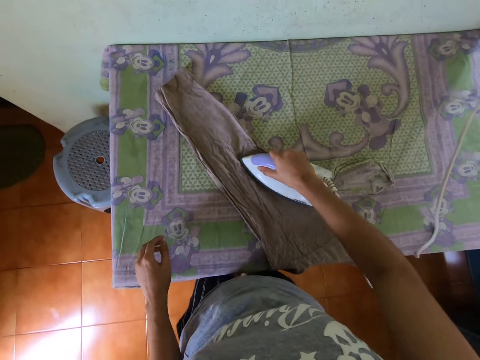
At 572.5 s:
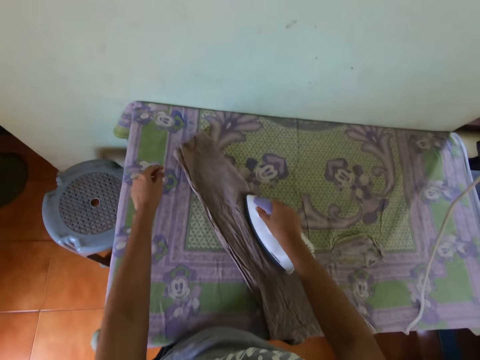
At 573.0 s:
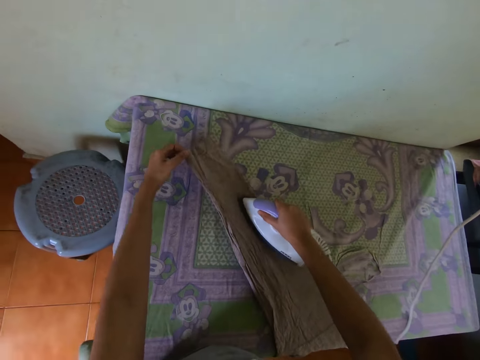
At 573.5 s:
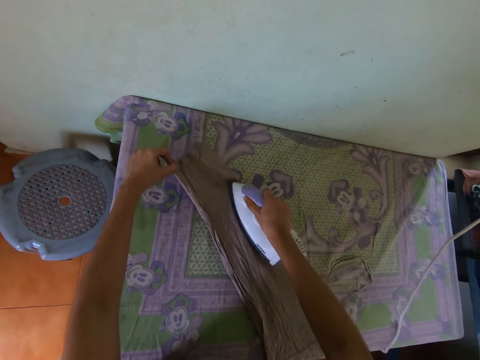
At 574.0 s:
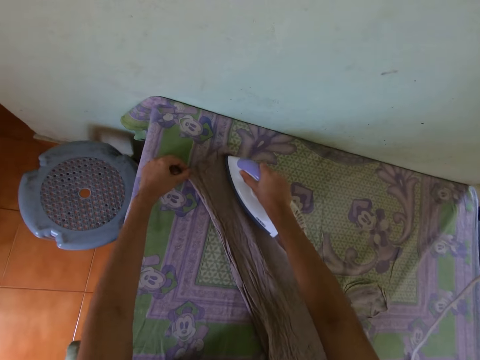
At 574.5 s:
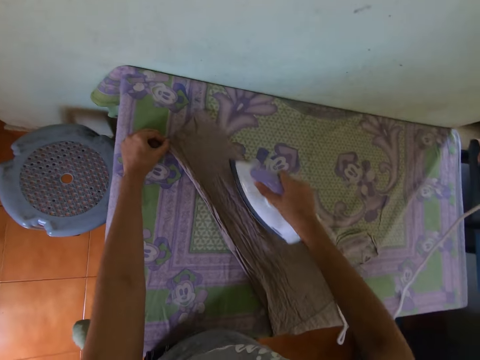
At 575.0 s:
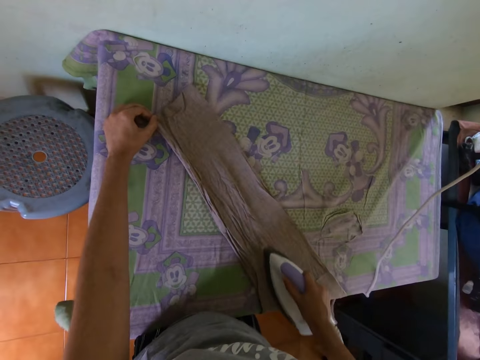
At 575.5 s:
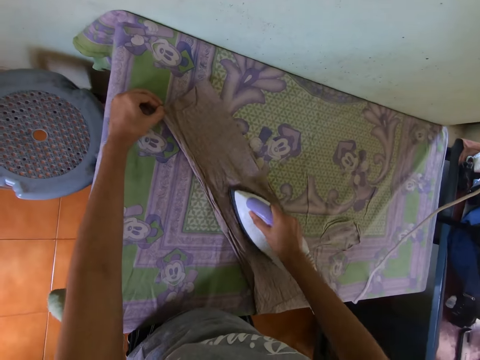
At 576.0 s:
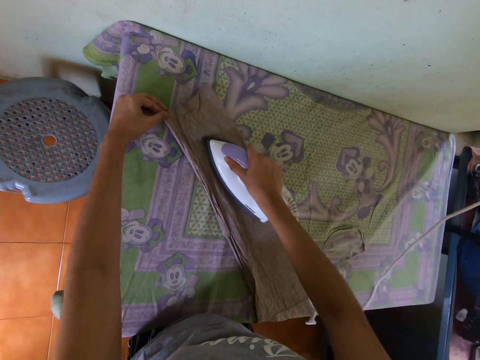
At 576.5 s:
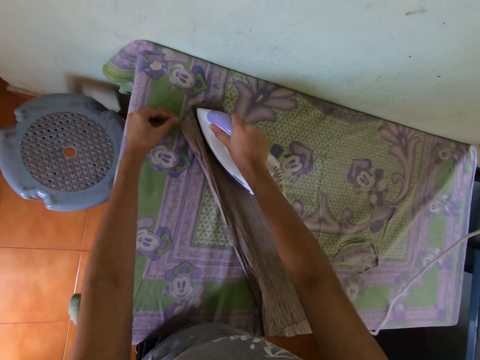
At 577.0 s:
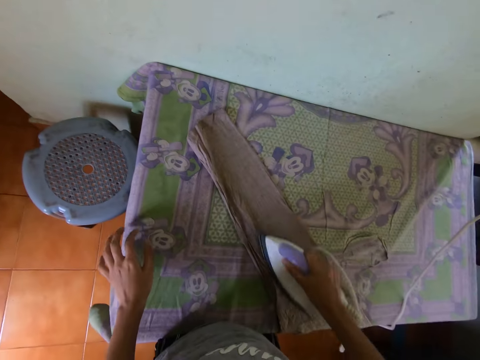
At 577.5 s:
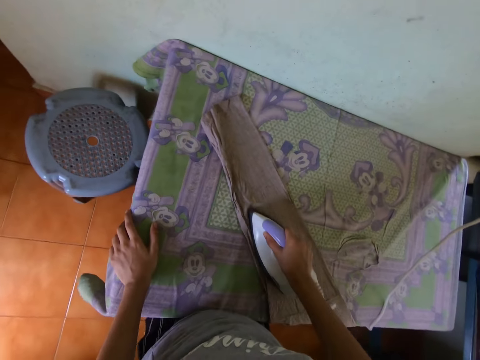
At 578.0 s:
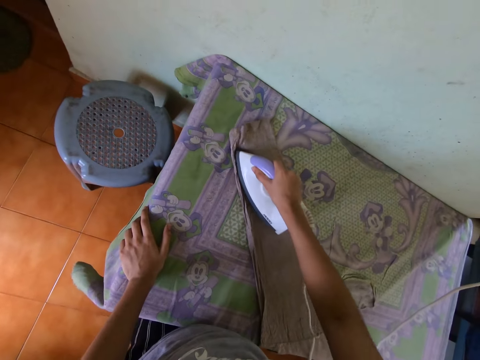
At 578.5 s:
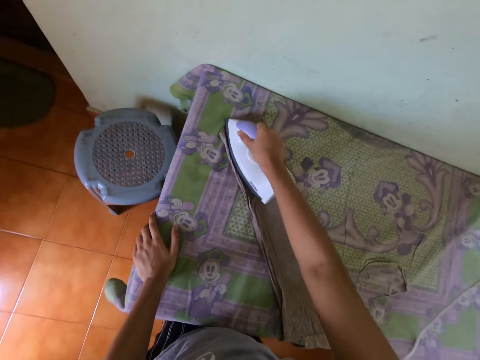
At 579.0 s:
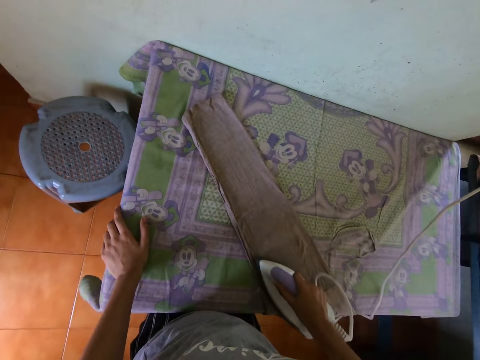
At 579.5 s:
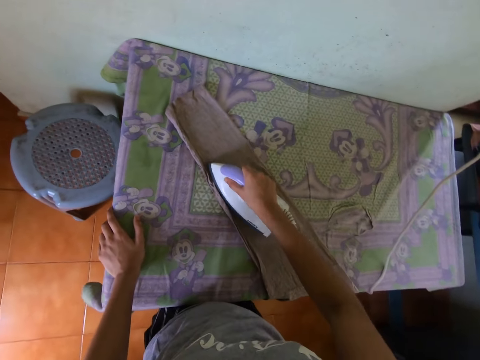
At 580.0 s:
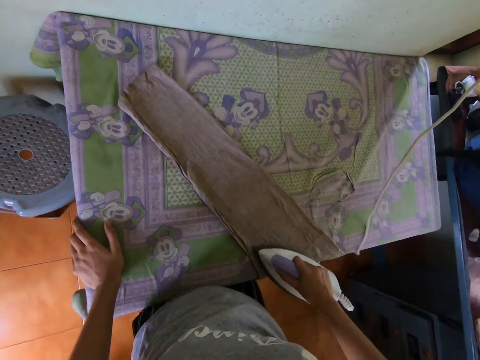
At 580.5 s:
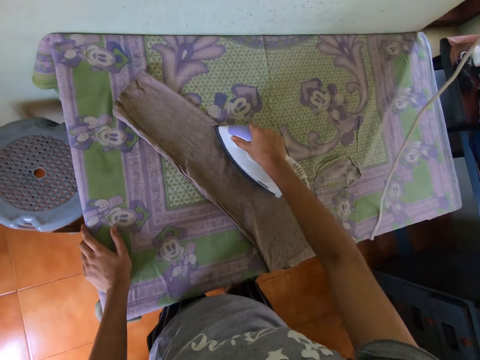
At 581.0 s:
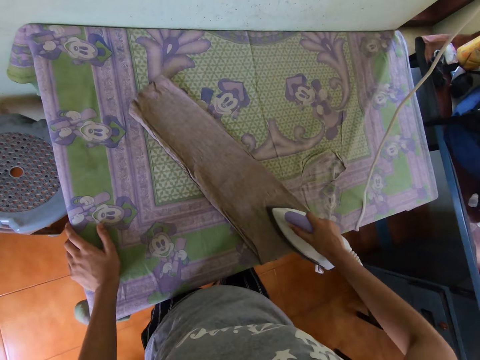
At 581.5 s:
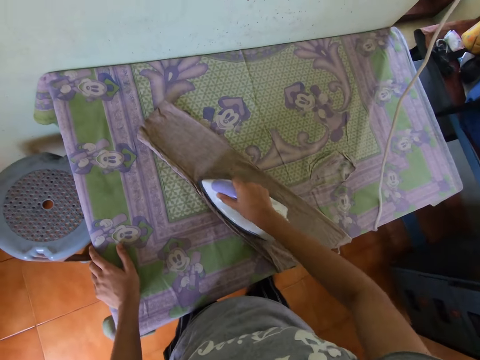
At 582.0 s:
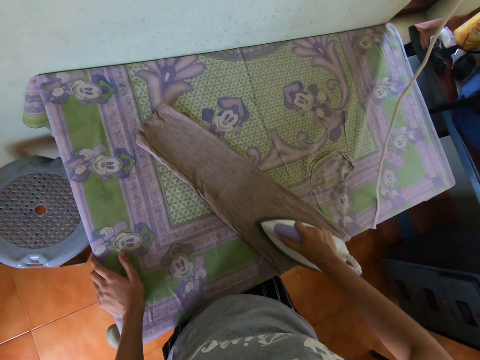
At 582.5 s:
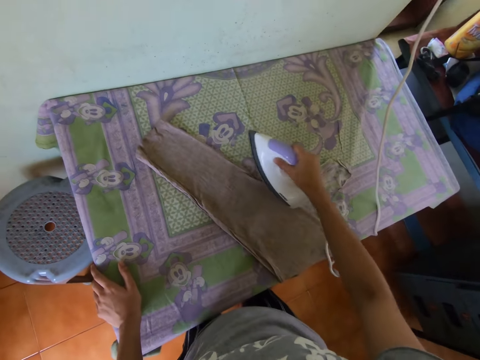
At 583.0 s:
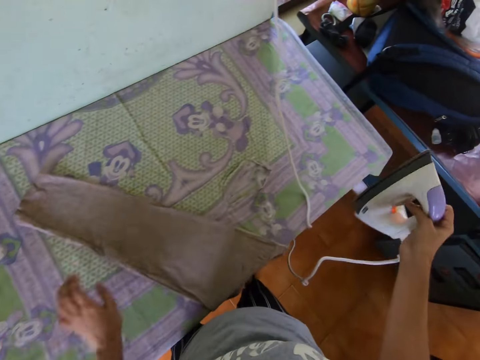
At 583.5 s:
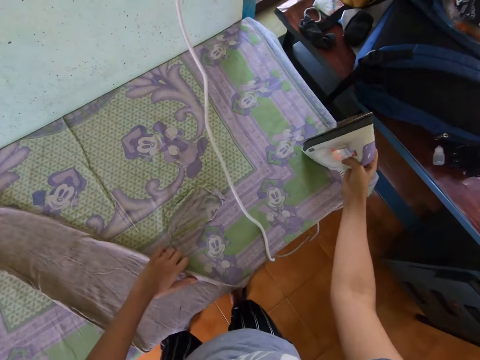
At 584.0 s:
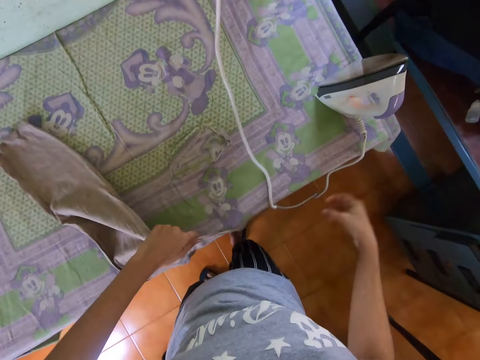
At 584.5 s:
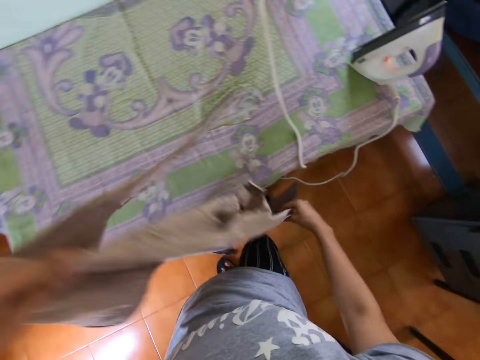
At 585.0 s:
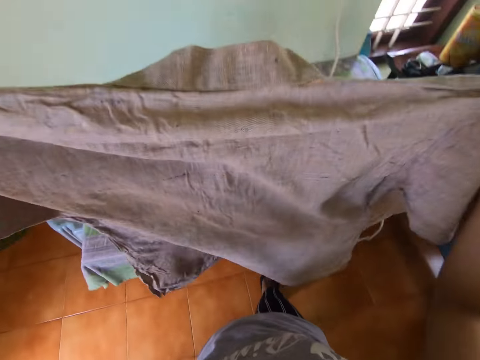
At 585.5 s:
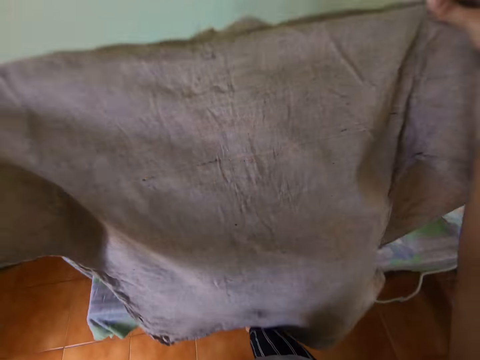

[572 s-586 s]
The camera wearer holds the shirt sleeve with the left hand. She irons the shirt sleeve with the electric iron box in the right hand. She places the left hand on the table. She irons the shirt sleeve with the electric iron box in the right hand. She lifts up the cloth from the ironing table with her left hand. She places the electric iron box on the table with the right hand. She picks up the shirt on the table with both hands.

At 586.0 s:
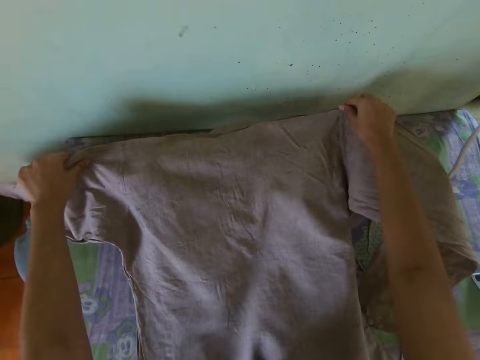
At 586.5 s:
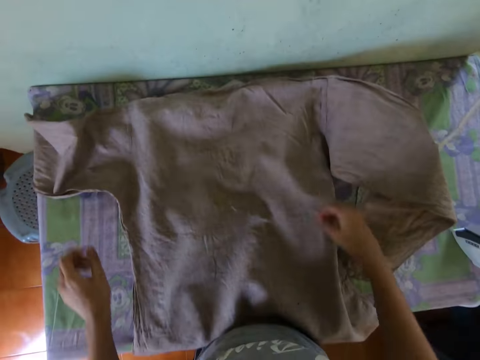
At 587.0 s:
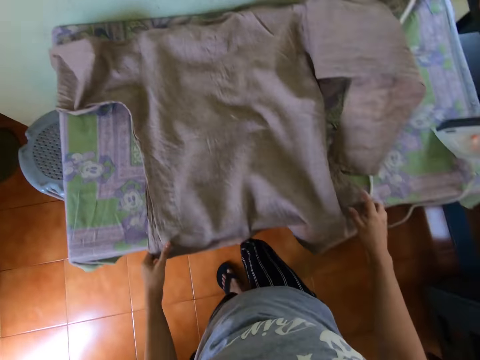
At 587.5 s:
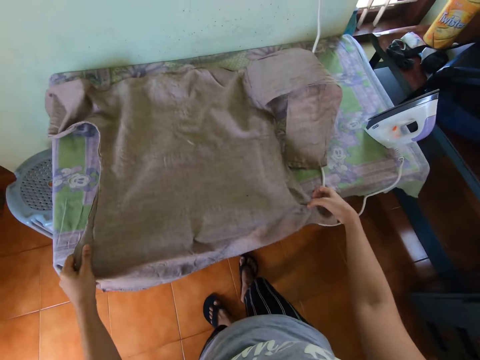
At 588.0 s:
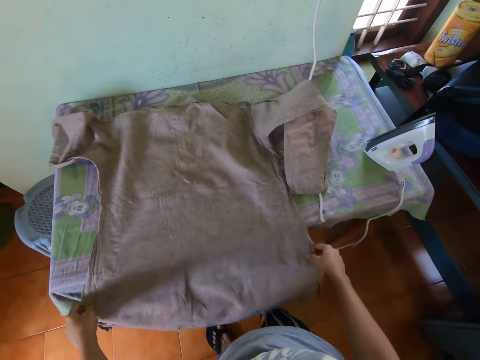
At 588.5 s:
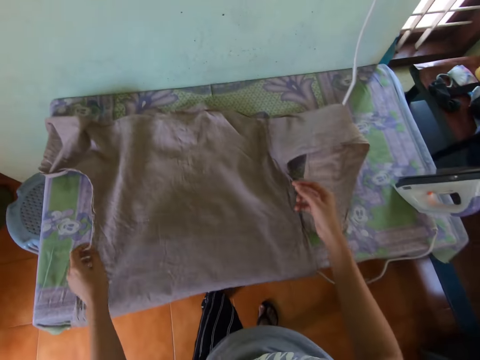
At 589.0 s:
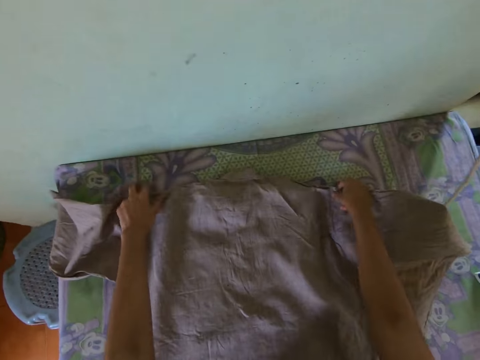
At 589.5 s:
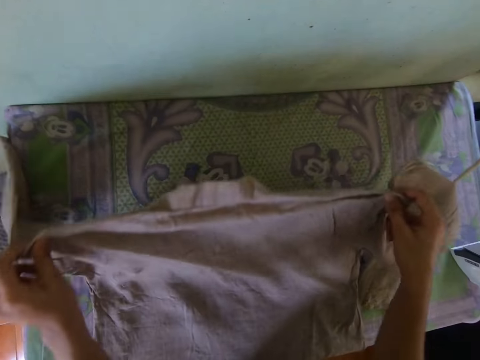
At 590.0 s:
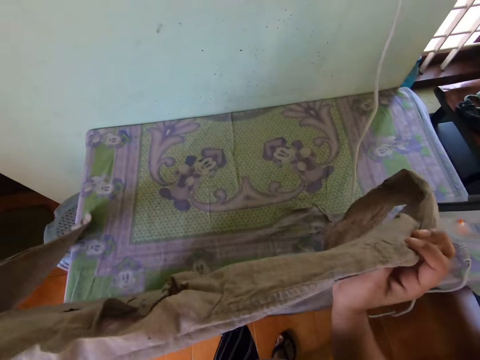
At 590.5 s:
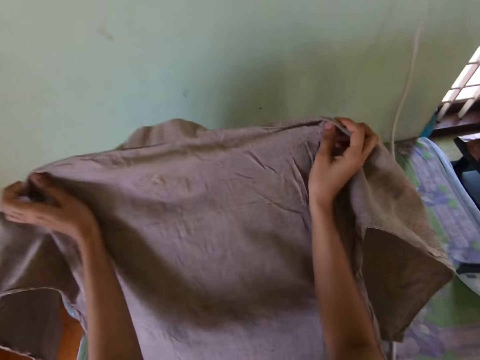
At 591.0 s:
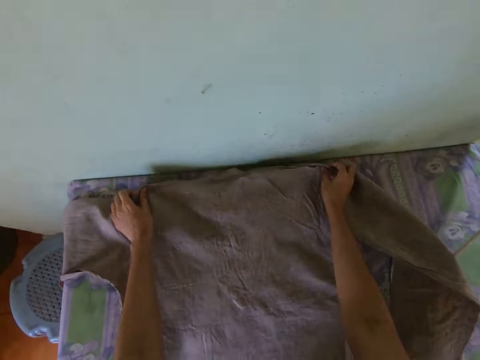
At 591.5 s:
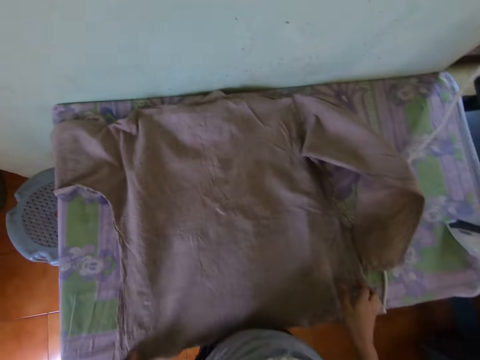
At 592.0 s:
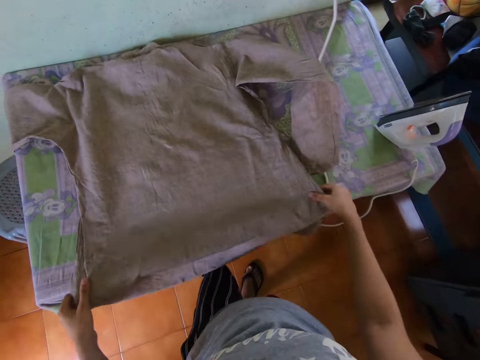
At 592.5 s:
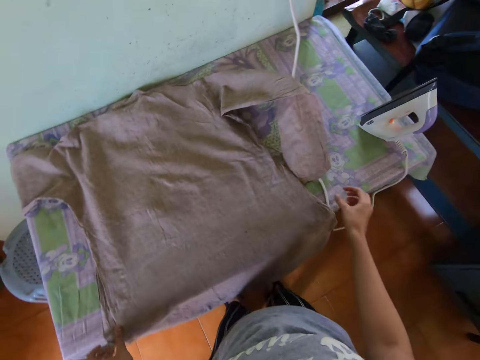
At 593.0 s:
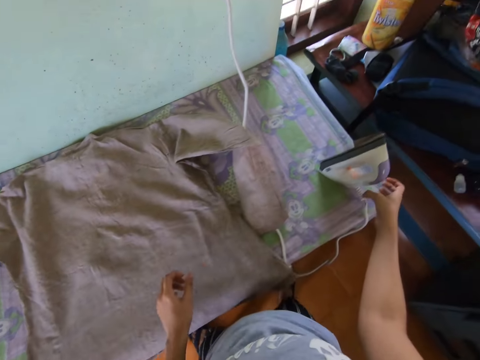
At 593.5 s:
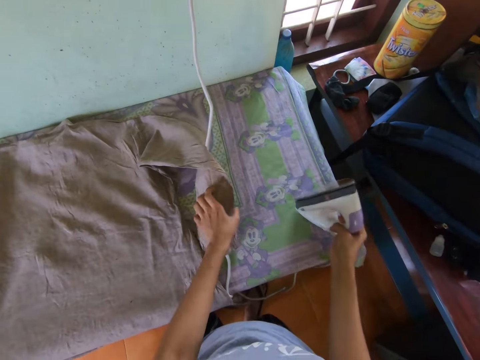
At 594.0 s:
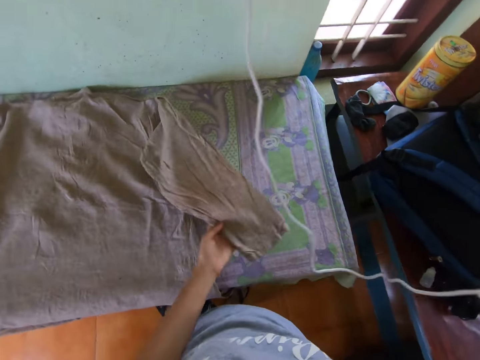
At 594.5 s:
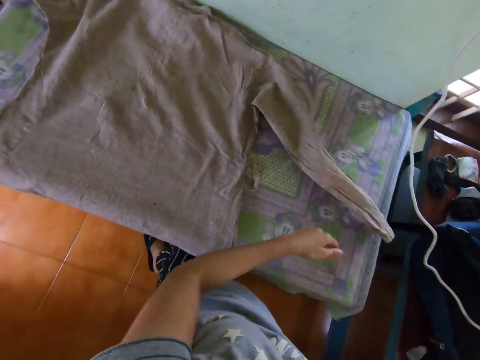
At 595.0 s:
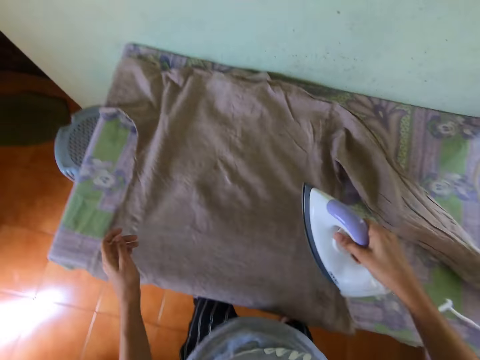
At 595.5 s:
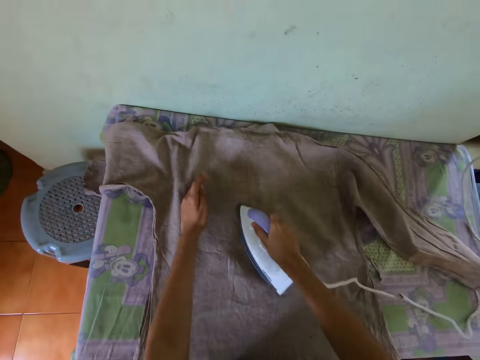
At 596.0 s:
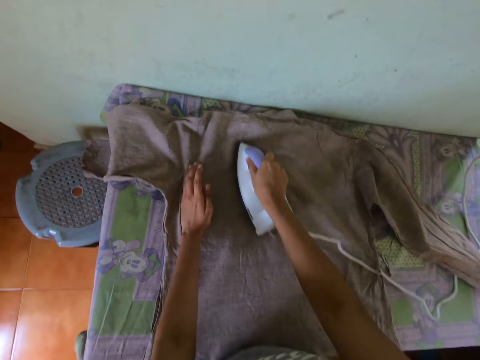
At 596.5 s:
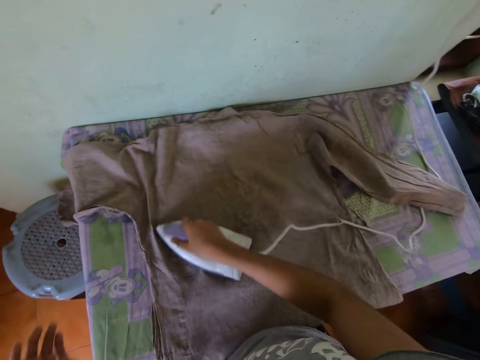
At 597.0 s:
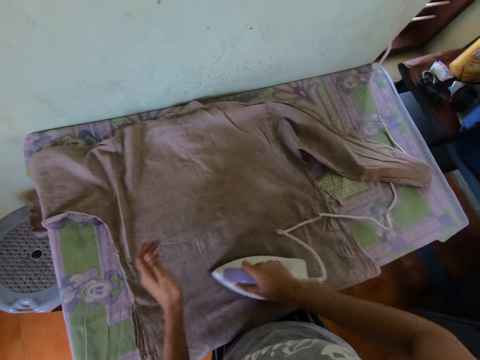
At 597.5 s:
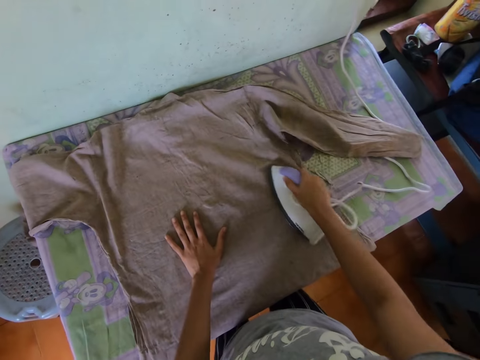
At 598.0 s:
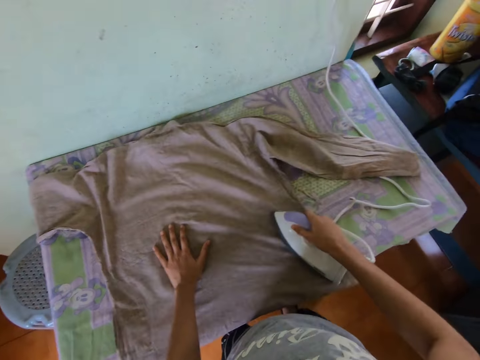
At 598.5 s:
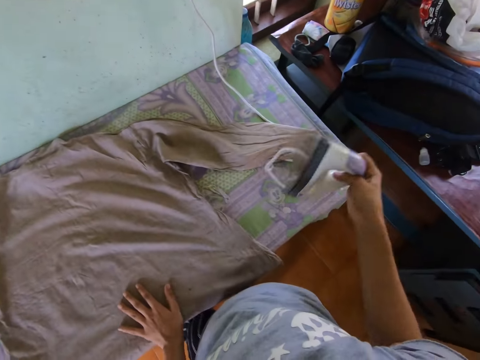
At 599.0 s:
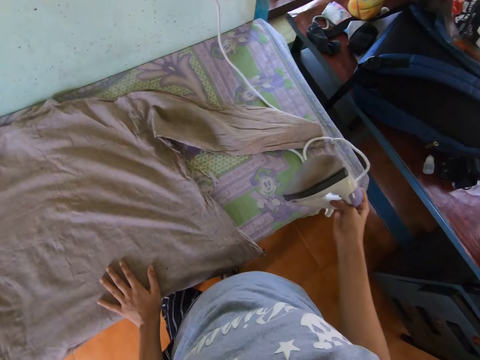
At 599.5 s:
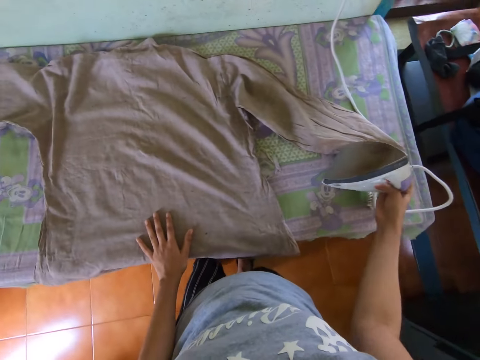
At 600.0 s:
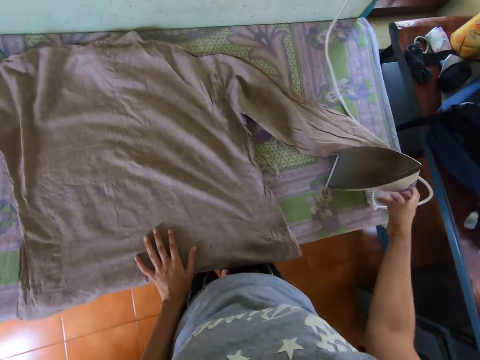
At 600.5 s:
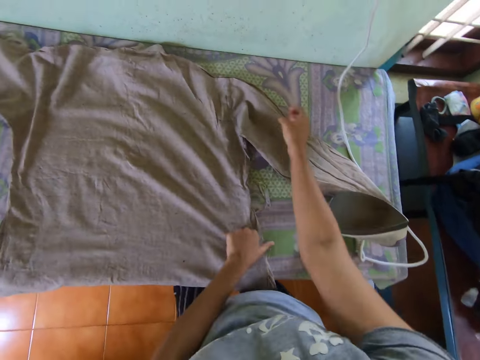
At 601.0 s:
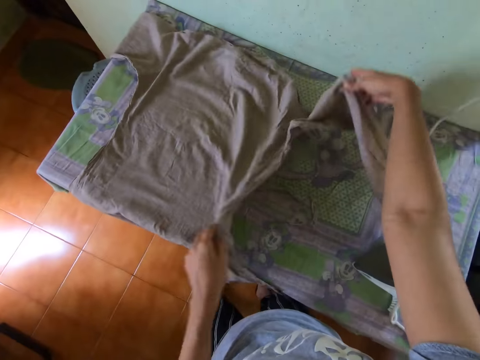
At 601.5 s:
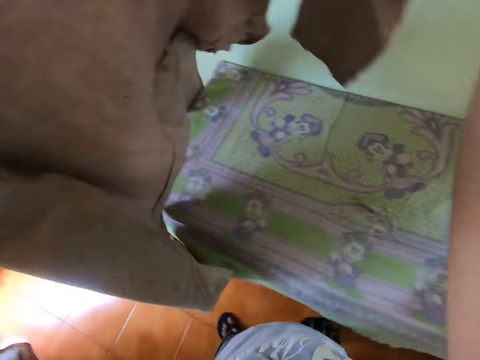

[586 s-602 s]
The camera wearer holds the shirt or cloth with both hands. She places the shirt on the table with both hands. She adjusts the cloth on the ironing table with her hands. She picks up the shirt on the table with both hands. She places the shirt on the table with both hands. She adjusts the cloth on the ironing table with her hands. She straightens the shirt with both hands. She adjusts the cloth on the ironing table with her left hand. She holds the shirt sleeve with the left hand. She picks up the electric iron box on the table with the right hand. She places the left hand on the shirt. She irons the shirt with the electric iron box in the right hand. She places the electric iron box on the table with the right hand. She picks up the shirt on the table with both hands.
